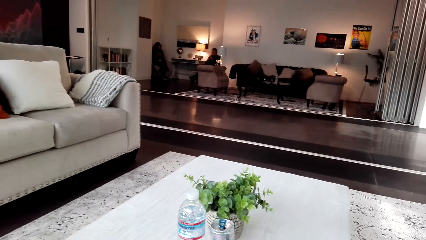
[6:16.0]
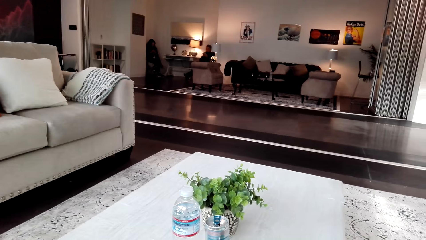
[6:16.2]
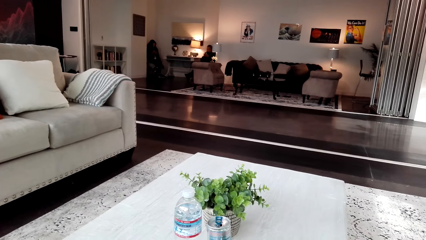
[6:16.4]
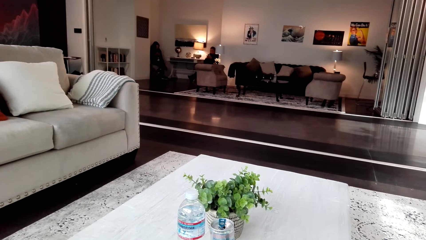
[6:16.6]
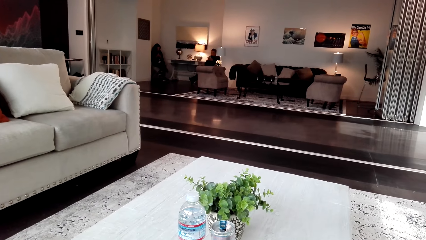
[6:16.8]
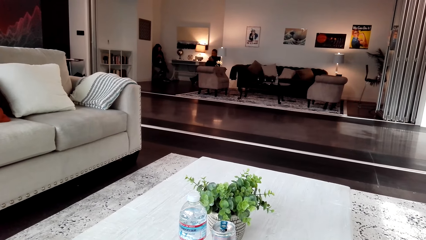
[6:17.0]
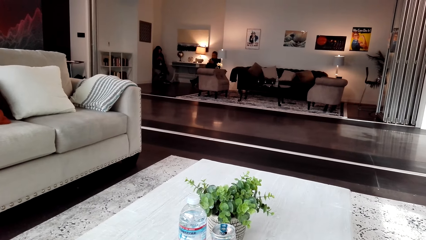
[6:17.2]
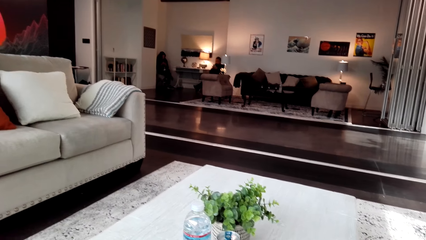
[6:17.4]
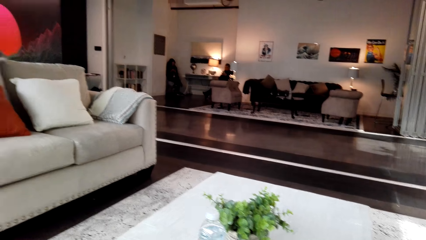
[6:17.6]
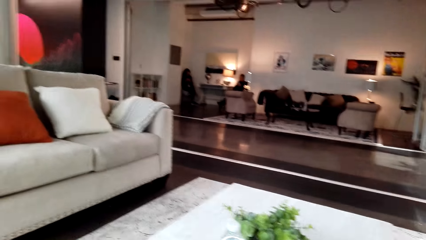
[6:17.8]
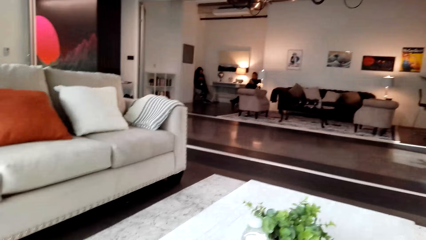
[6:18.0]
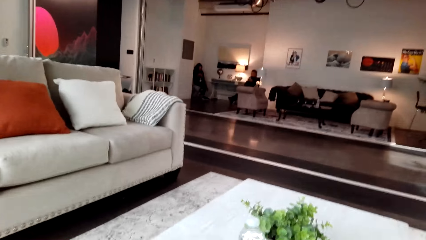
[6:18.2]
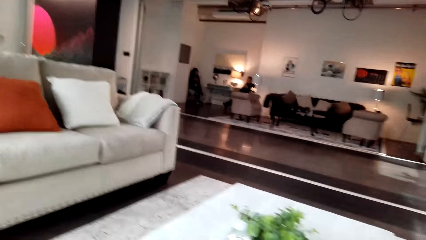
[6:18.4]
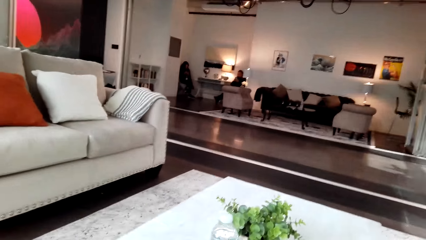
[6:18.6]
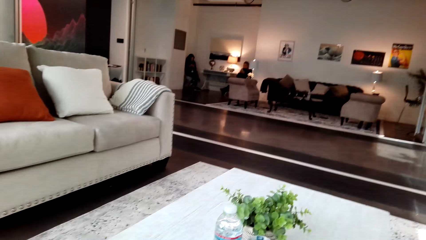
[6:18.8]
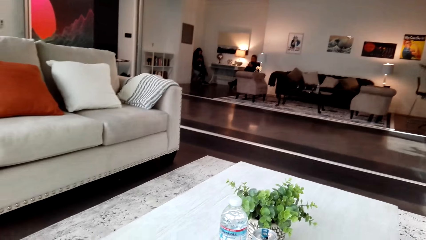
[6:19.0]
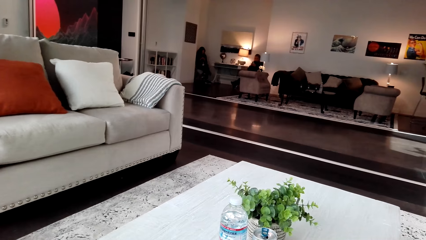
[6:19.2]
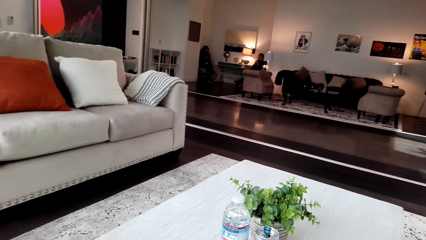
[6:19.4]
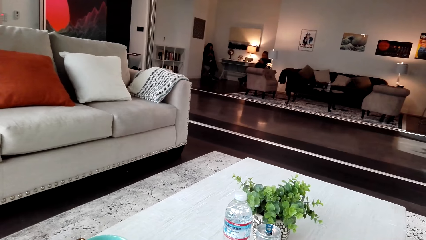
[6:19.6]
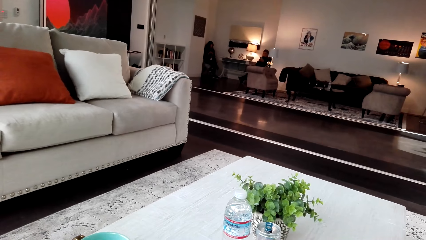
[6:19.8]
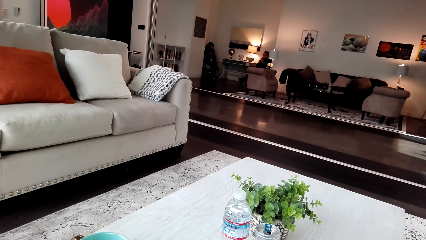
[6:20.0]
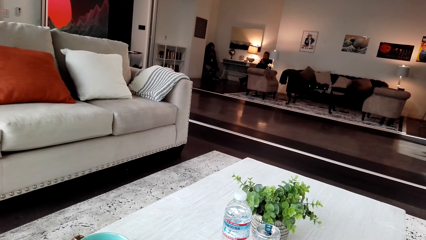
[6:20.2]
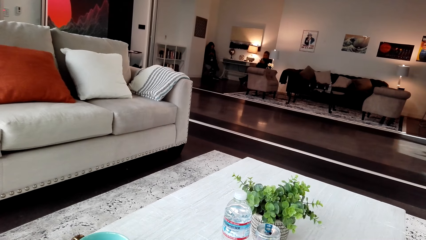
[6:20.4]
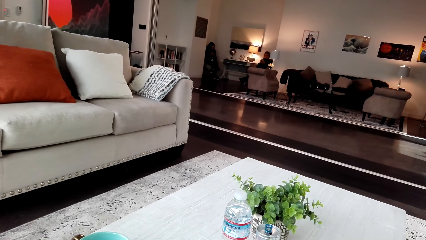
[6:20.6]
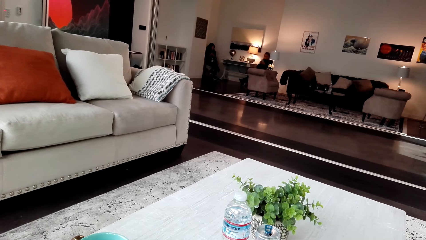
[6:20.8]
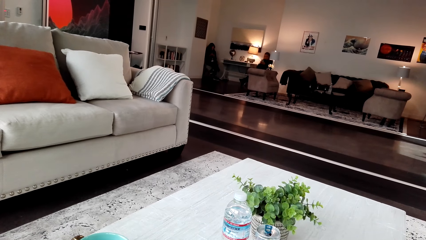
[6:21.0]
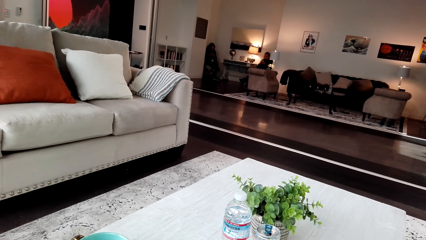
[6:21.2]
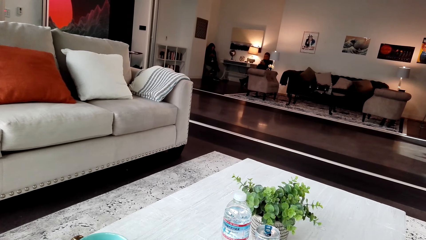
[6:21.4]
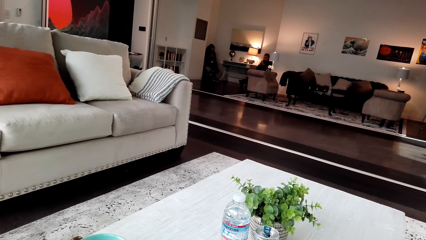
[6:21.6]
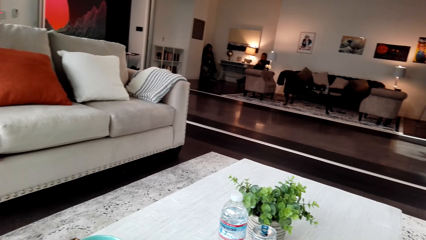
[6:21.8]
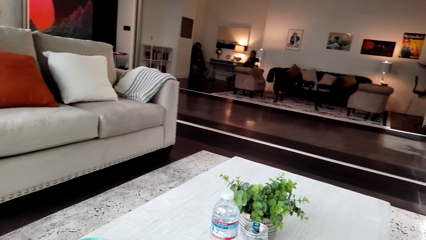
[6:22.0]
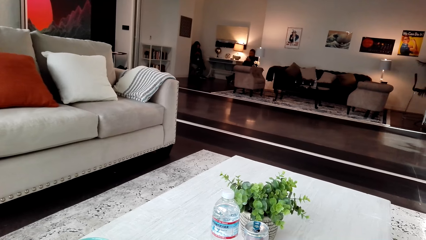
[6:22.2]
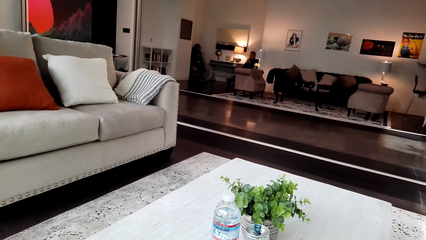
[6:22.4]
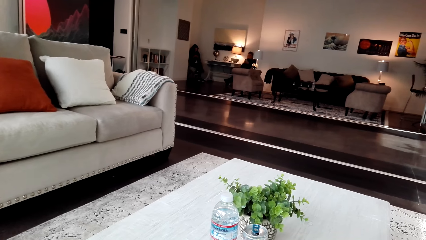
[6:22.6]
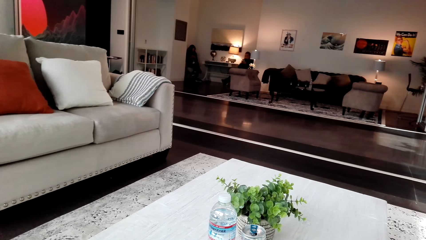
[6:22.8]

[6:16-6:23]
The camera wearer looks around.

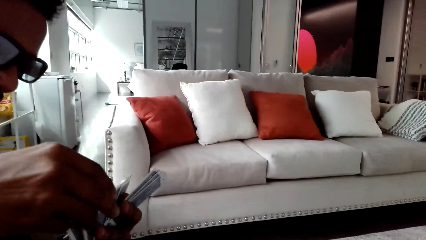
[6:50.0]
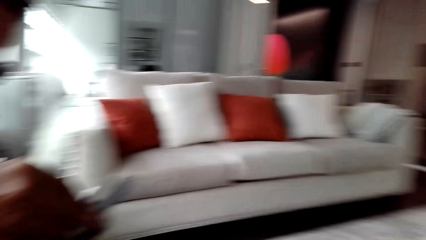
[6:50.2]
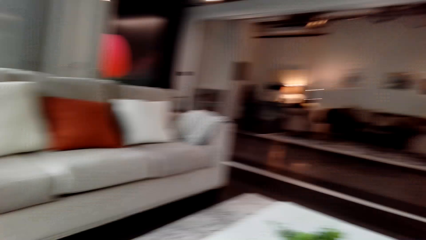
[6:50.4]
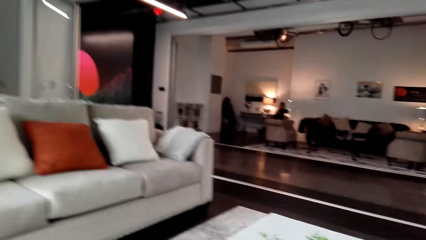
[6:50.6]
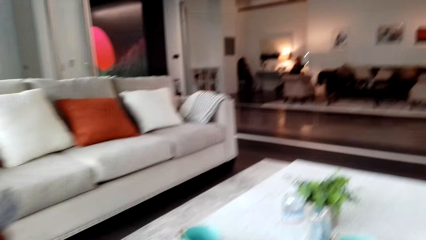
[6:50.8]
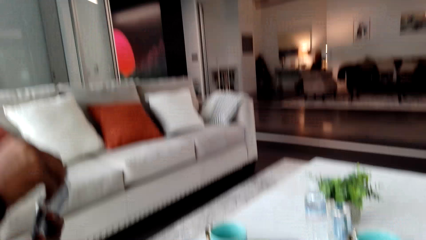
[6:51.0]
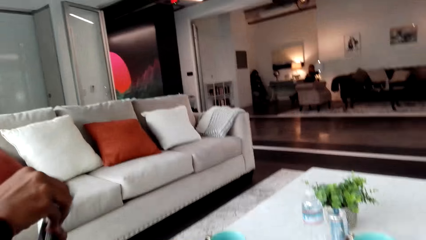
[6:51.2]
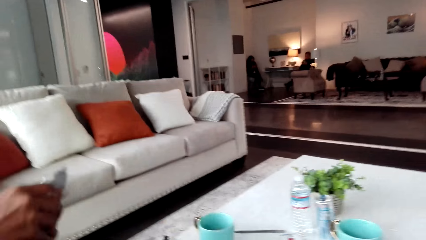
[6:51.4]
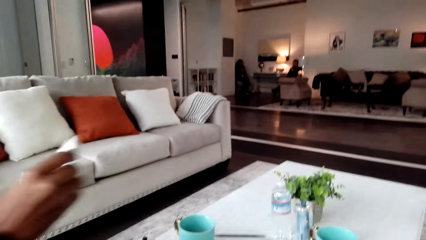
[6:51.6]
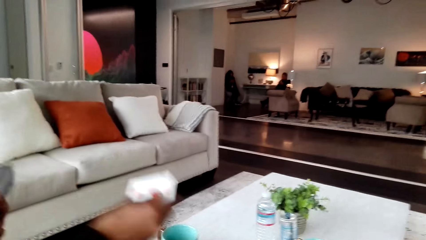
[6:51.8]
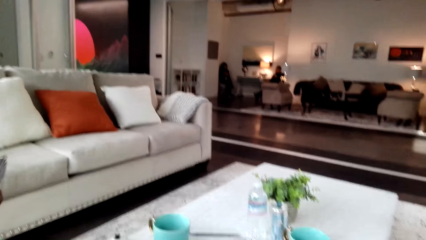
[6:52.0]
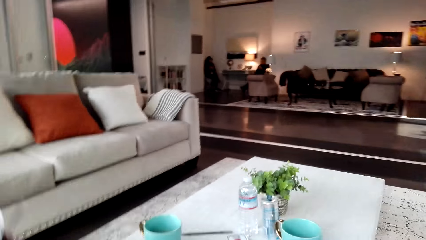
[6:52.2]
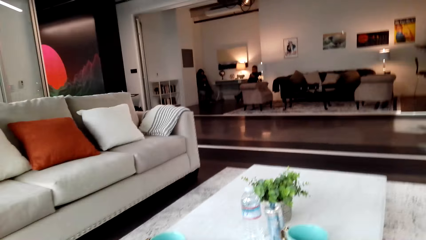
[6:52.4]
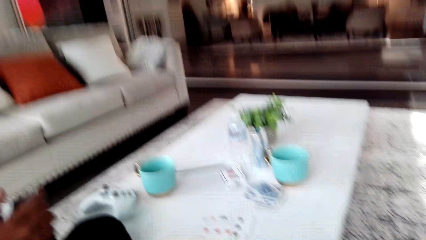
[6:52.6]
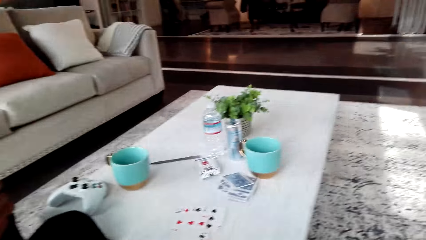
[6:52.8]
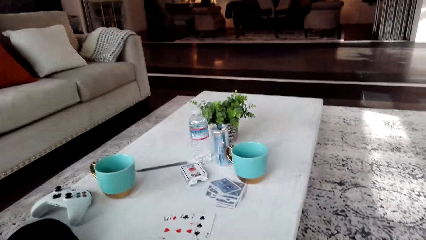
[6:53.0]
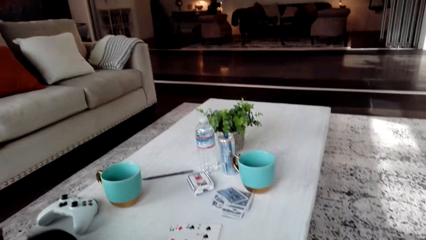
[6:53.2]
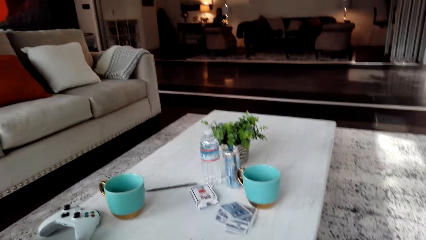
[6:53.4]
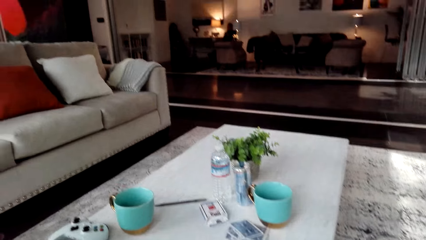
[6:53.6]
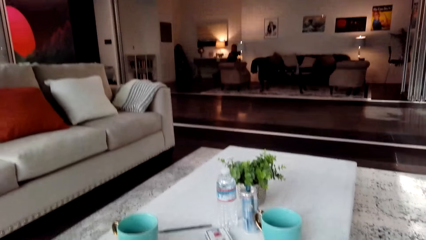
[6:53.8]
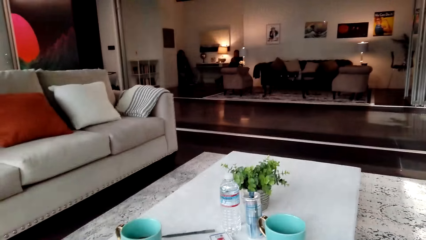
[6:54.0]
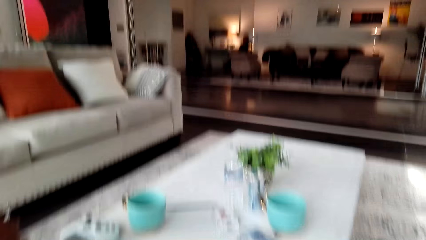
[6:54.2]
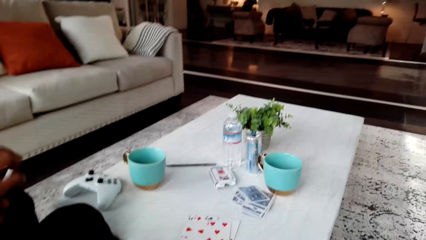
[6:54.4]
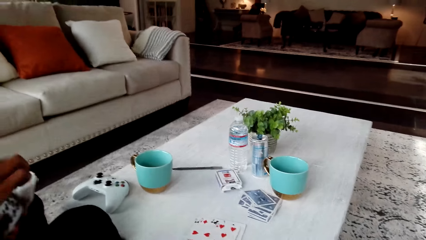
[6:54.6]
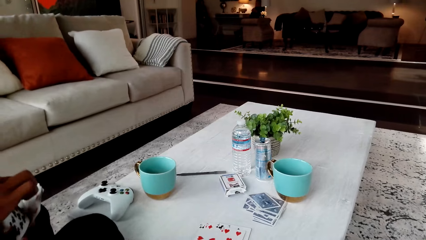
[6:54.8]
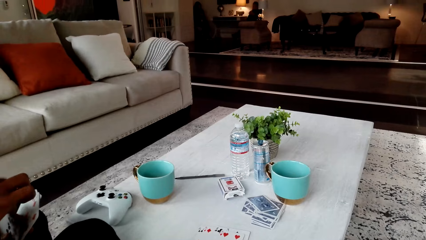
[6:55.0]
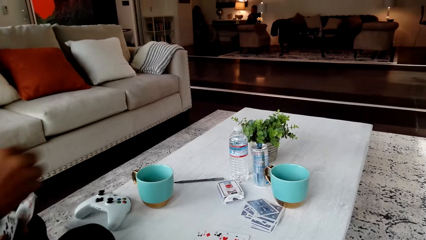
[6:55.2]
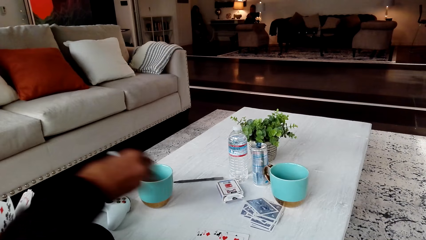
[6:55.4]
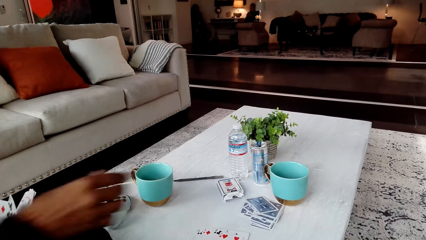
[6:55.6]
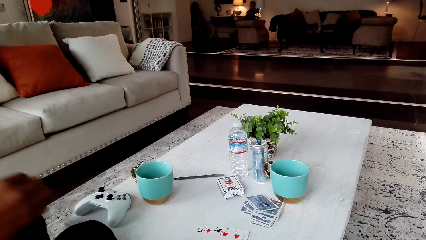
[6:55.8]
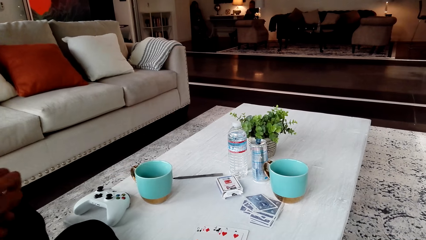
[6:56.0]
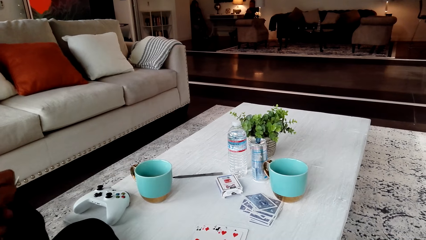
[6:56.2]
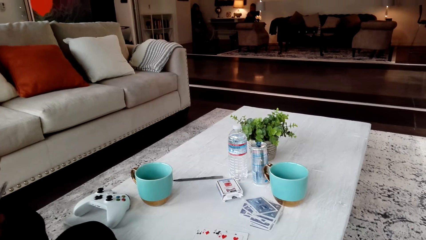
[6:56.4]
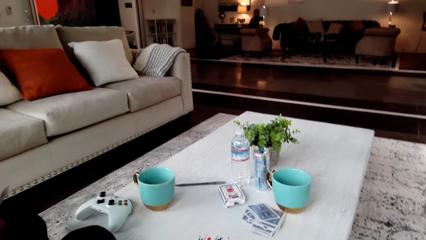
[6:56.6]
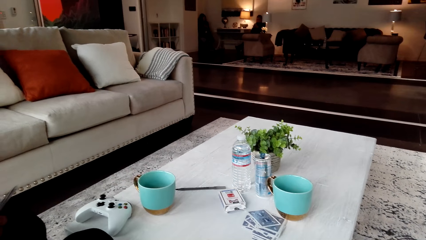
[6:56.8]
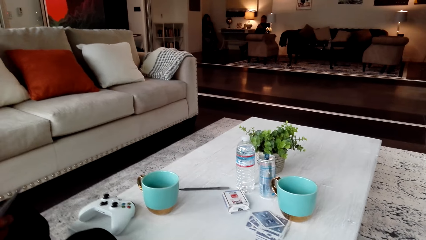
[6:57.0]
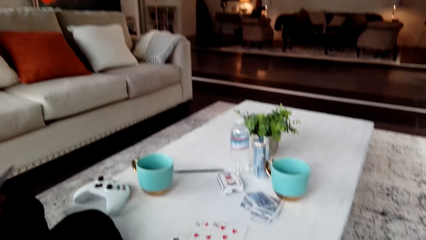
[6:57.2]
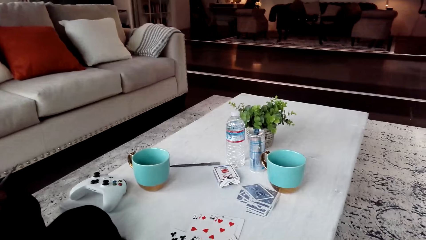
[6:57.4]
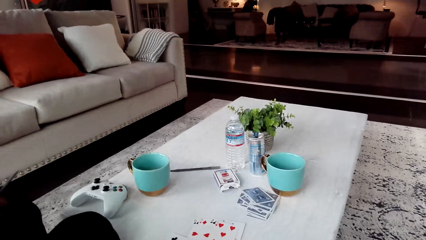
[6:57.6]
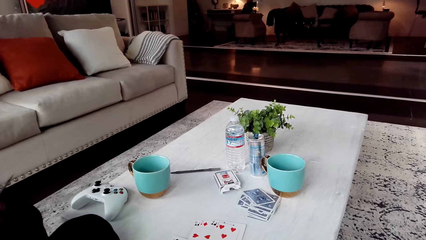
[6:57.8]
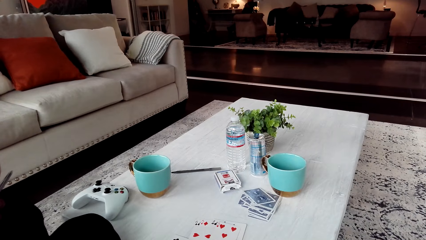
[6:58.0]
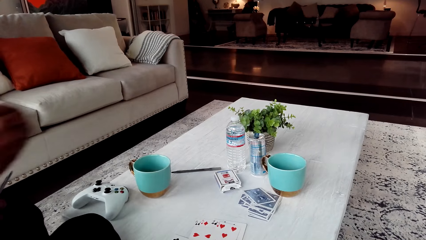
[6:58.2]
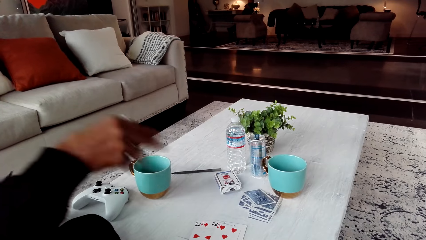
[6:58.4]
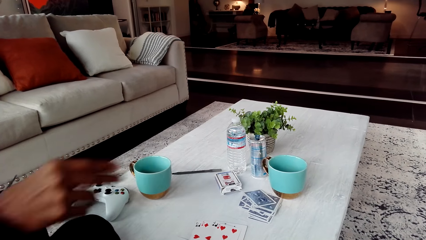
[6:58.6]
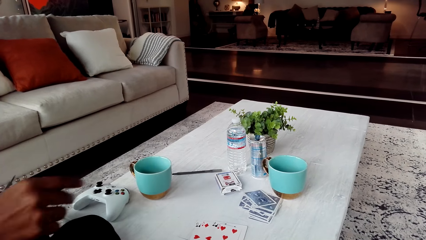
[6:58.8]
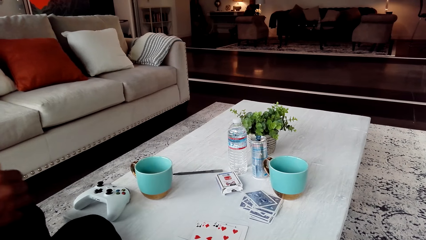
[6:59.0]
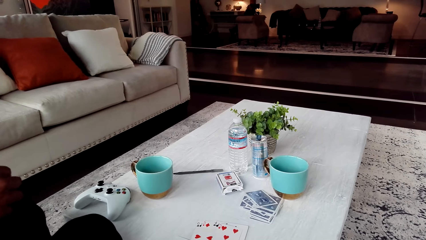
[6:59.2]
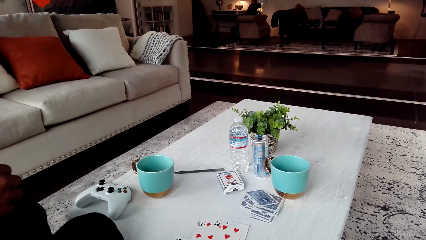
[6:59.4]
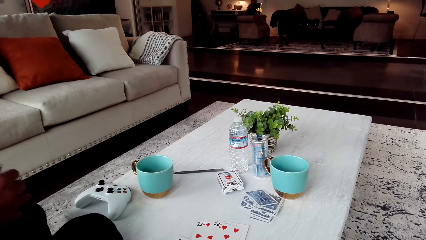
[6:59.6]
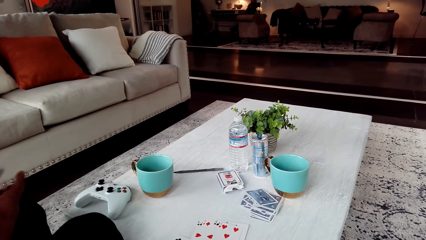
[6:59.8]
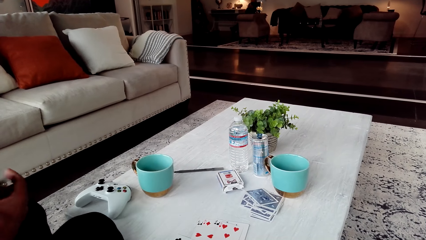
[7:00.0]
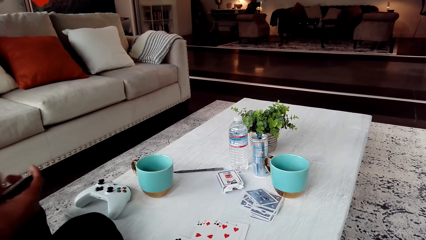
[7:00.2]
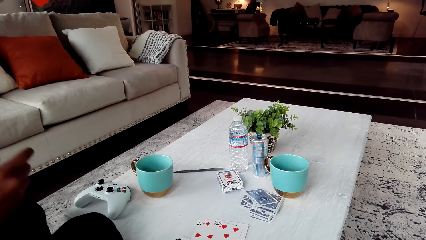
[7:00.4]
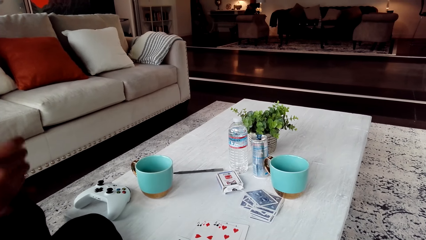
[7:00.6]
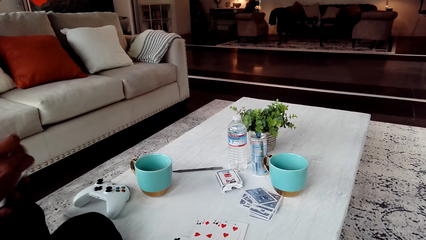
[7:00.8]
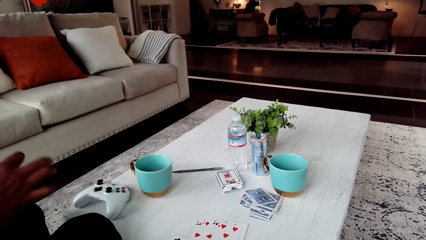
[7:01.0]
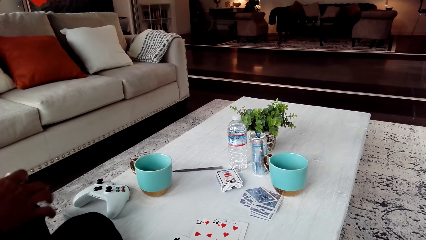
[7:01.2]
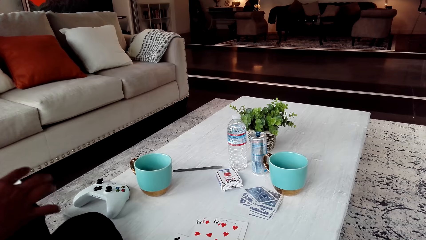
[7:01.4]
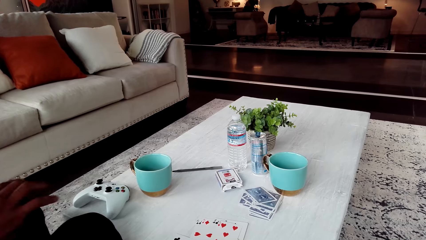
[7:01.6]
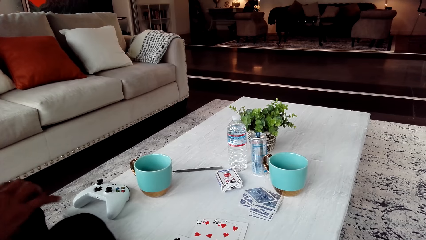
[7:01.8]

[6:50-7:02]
A man puts cards on the table.
